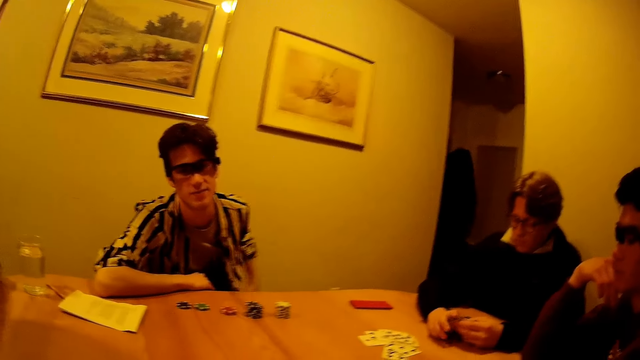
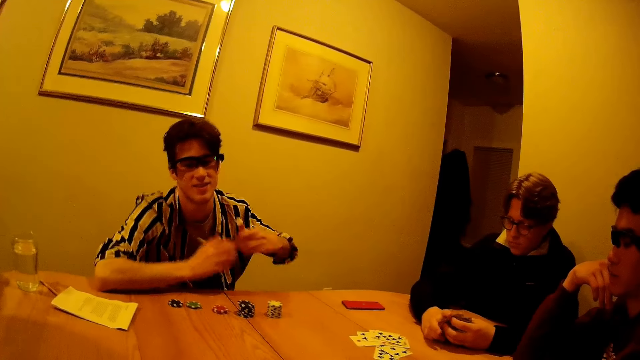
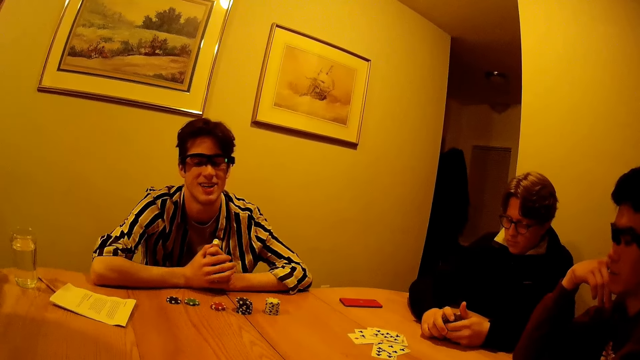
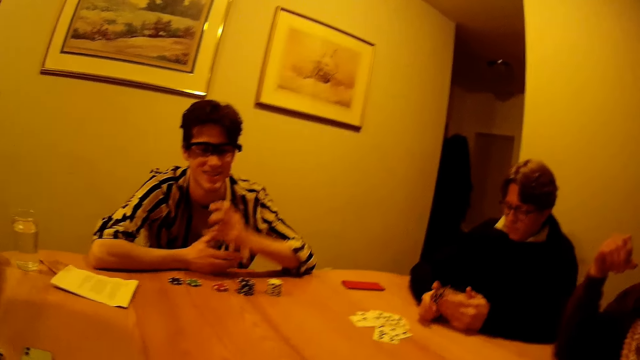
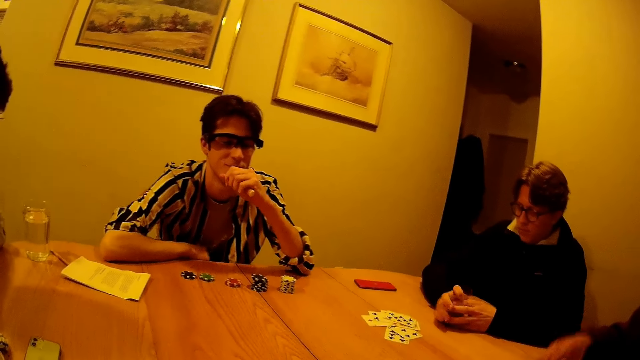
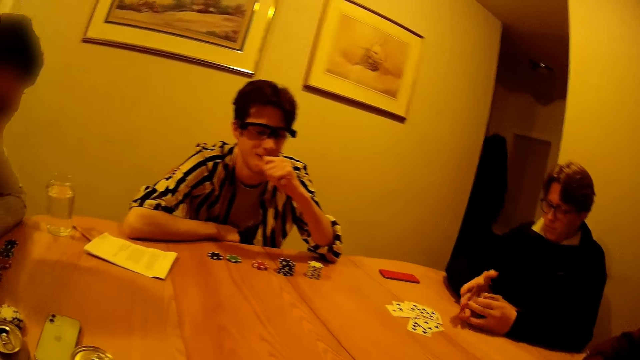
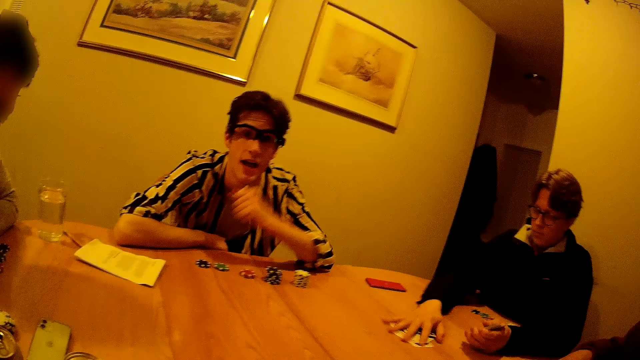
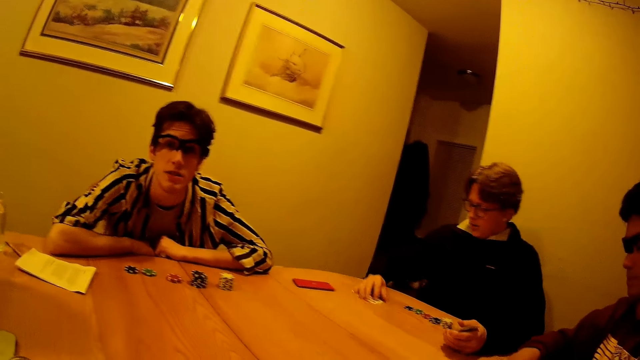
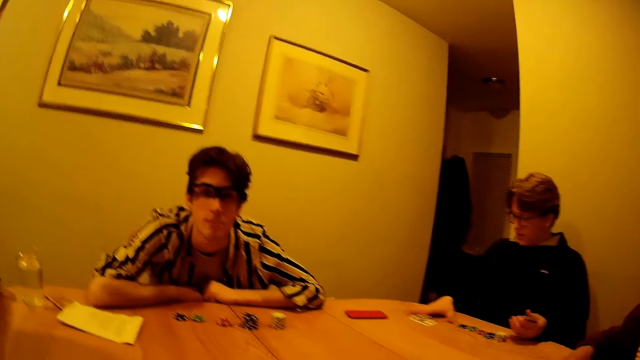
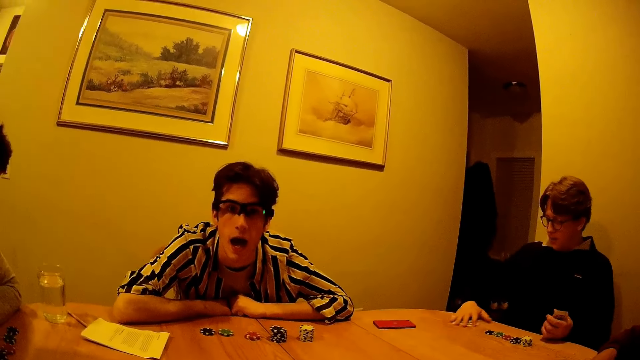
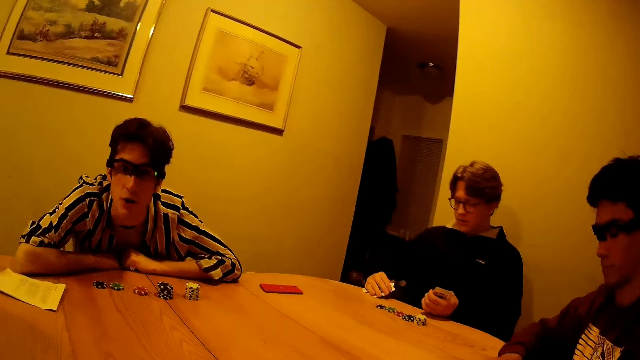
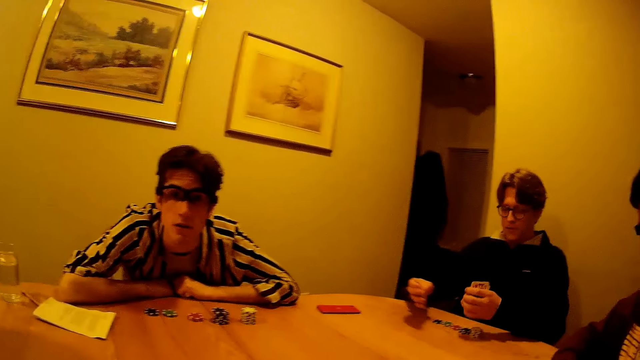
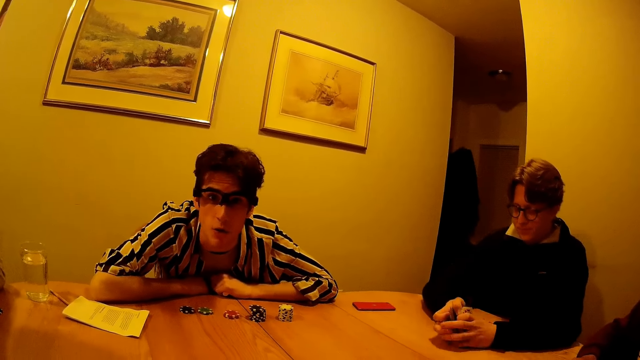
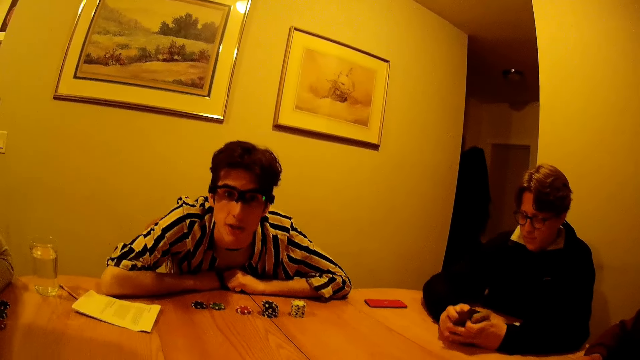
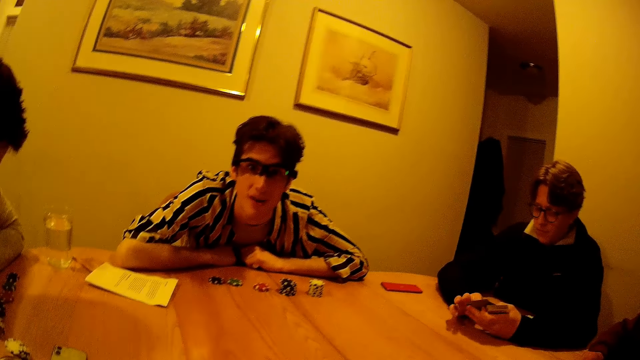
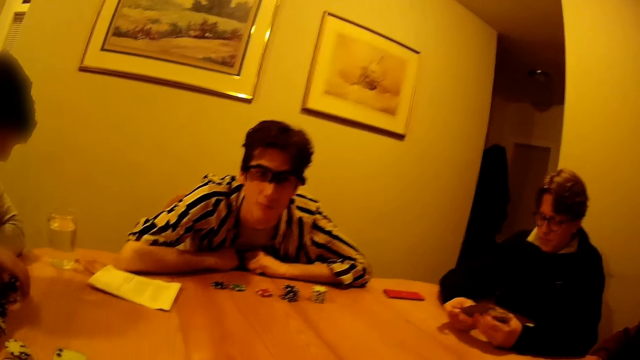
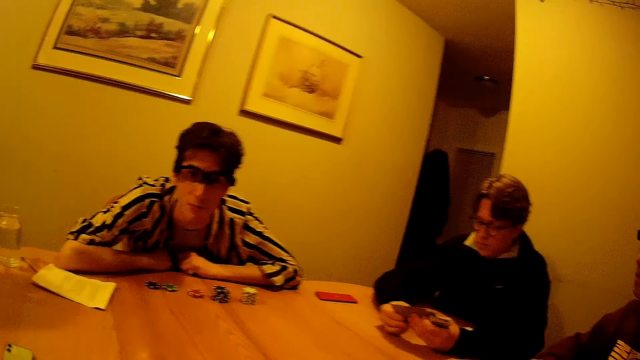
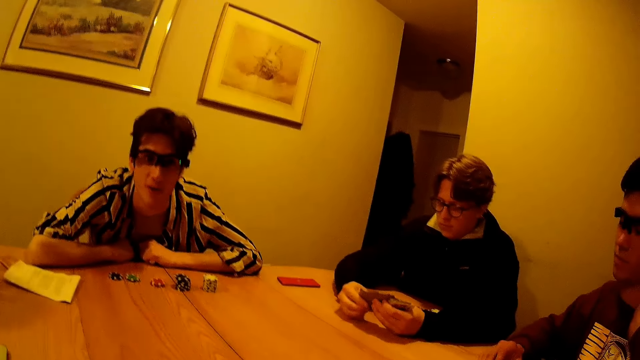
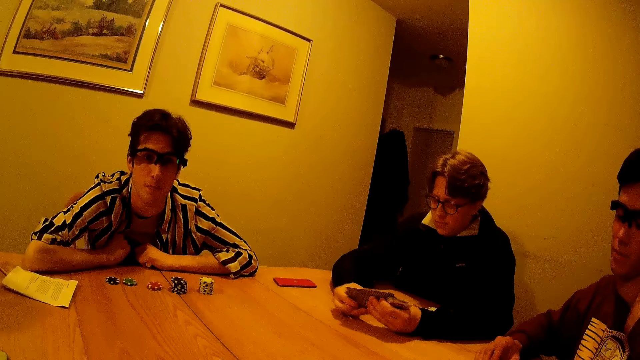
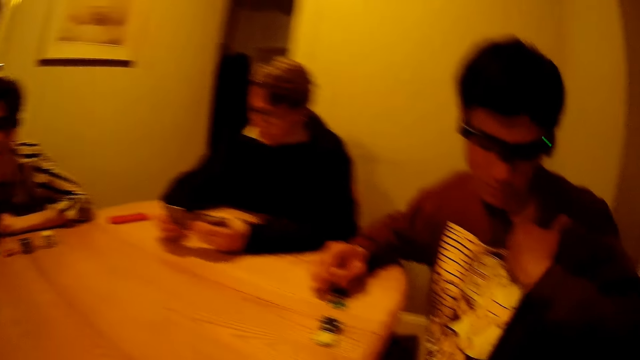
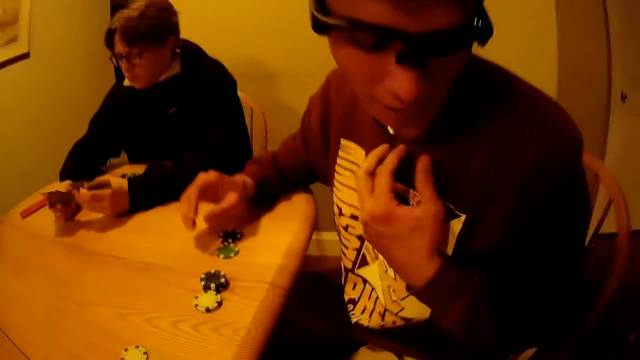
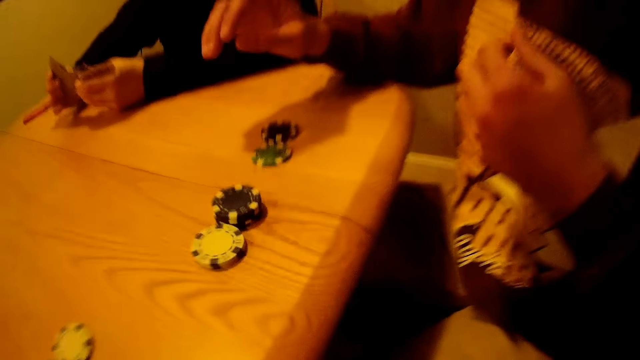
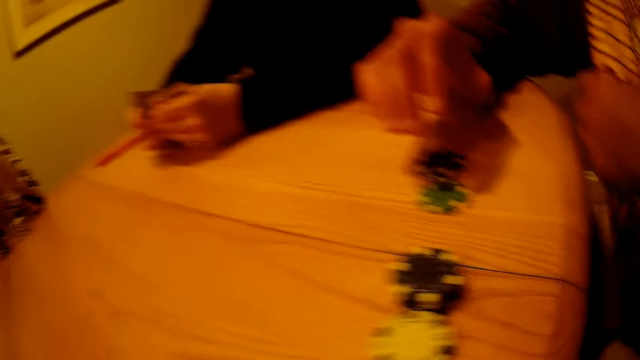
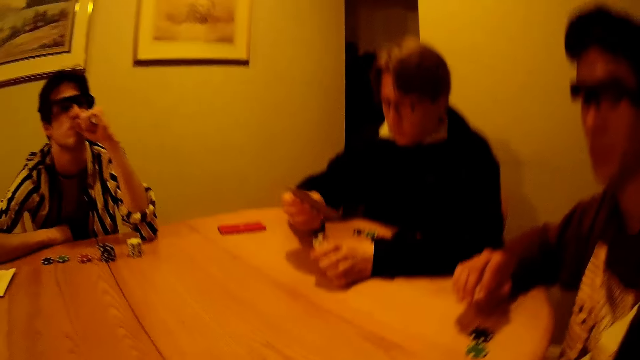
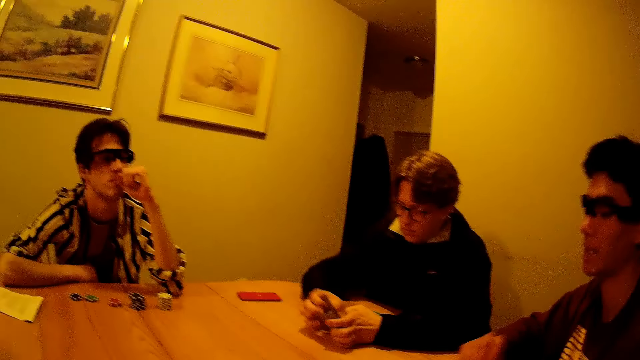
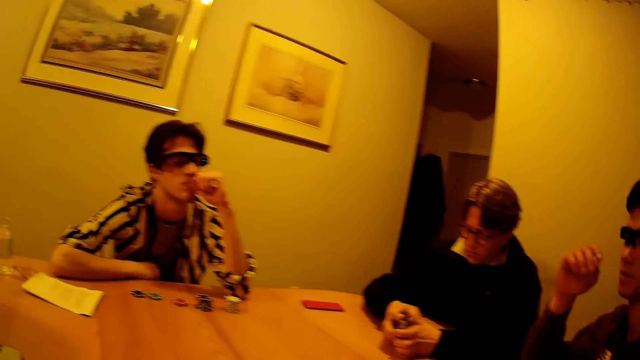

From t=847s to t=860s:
A man rests his right hand on the table. The camera wearer converses with the man. The man clamps his hands together and rests both hands on the table. Another man rests his right hand on the table. A third man picks up cards on the table with his right hand. He plays card games on top of the table. A man converses. The third man shuffles the cards in his hands with both hands. He plays card games on top of the table. Another man converses.

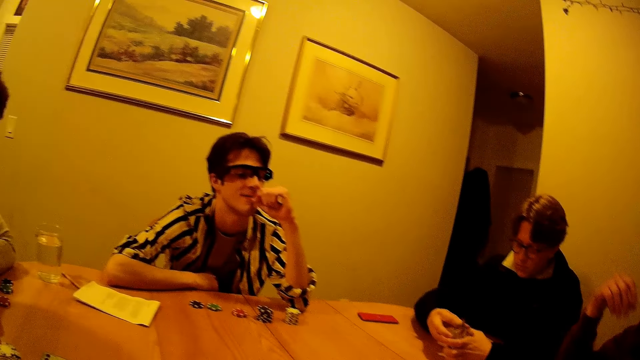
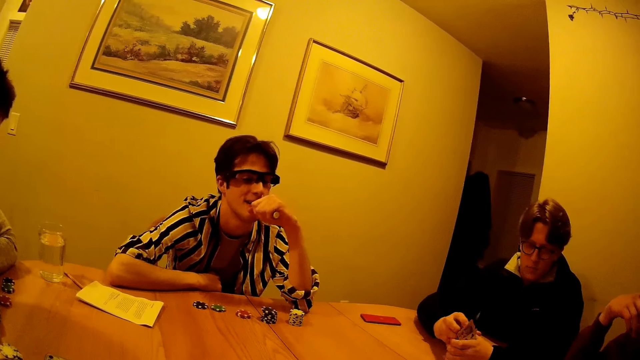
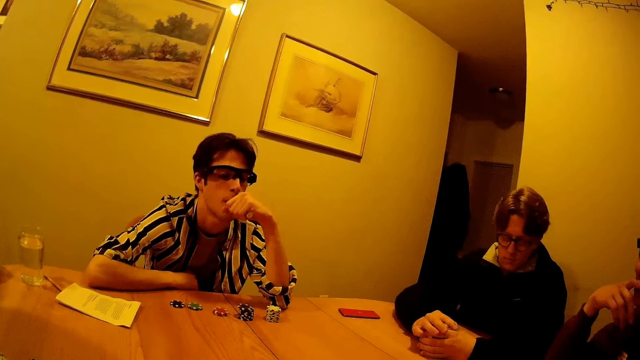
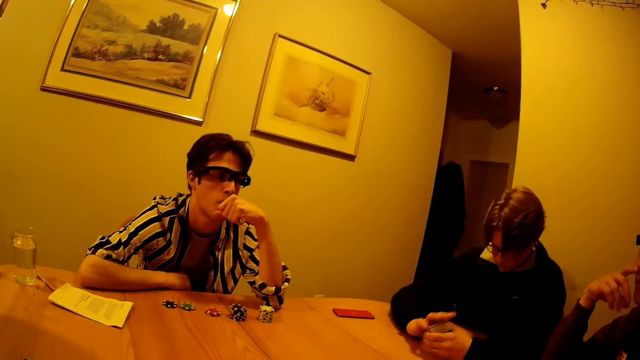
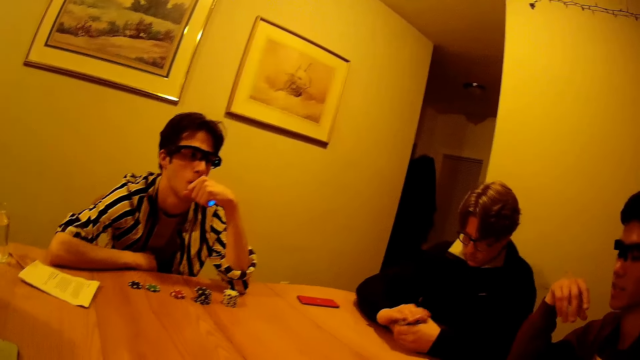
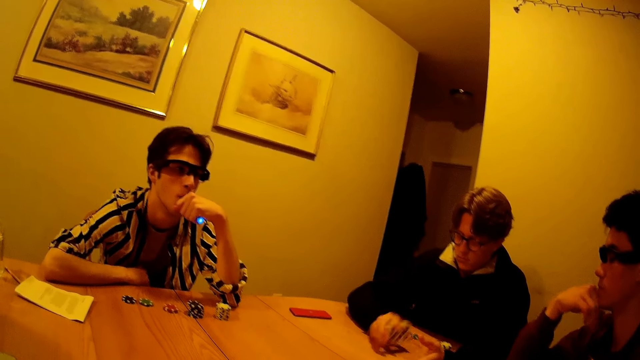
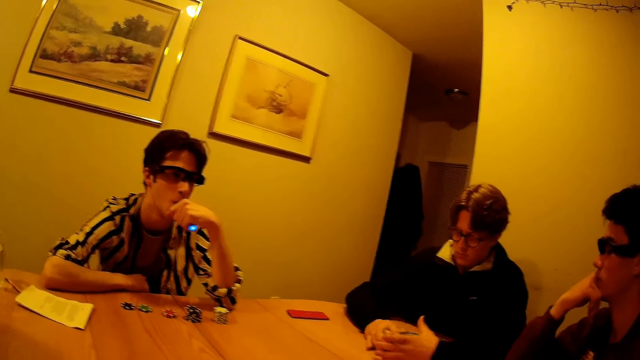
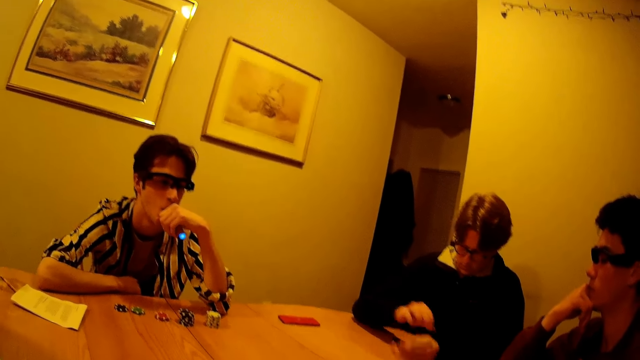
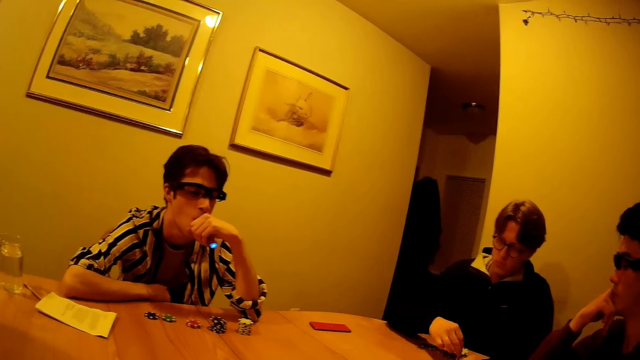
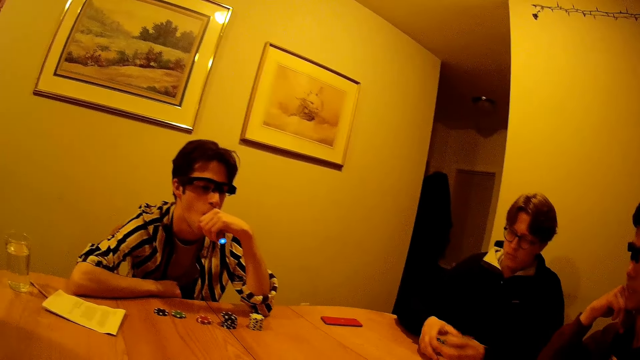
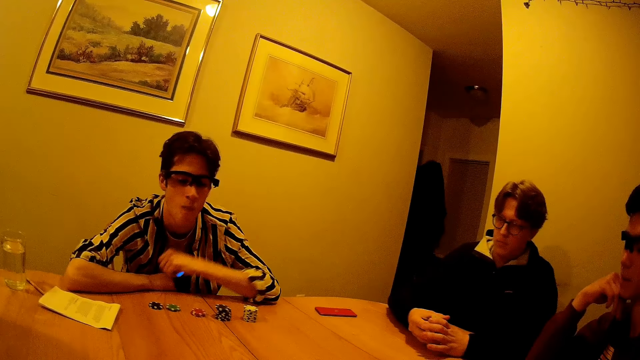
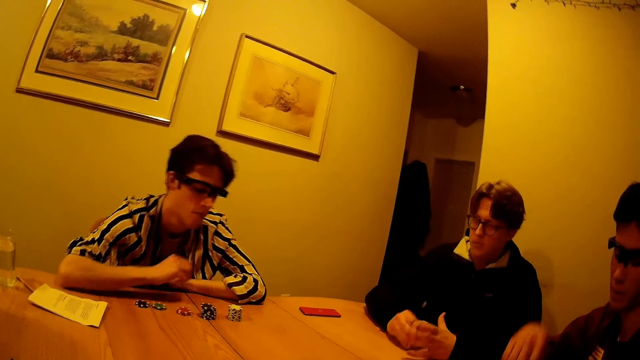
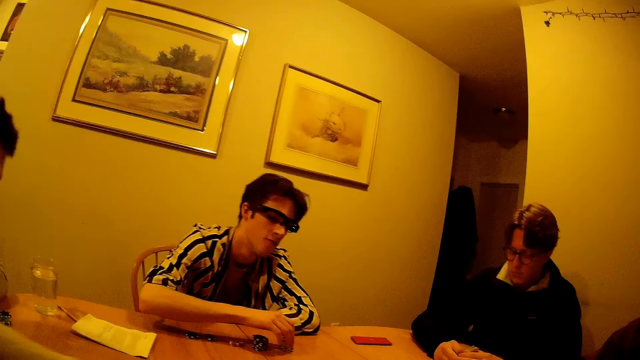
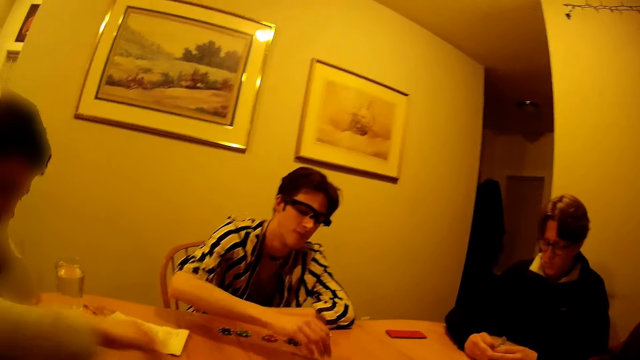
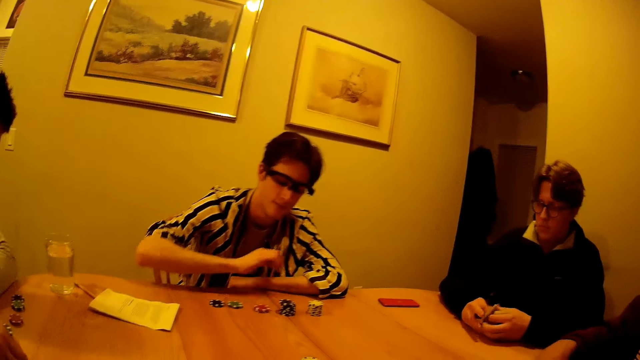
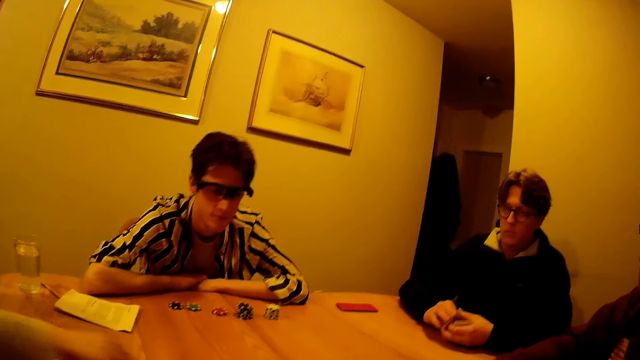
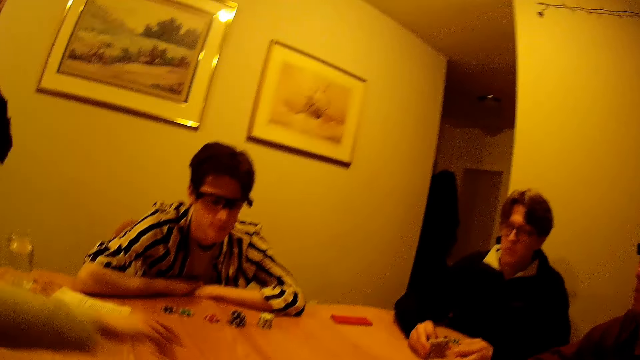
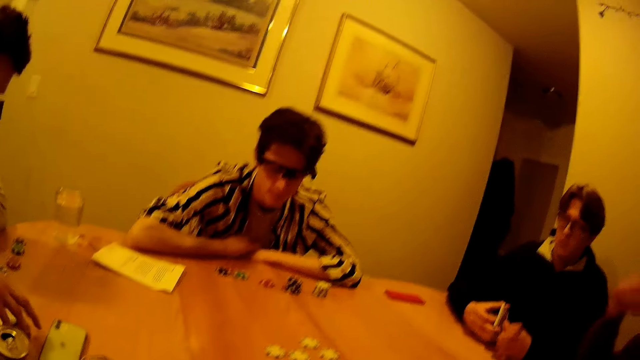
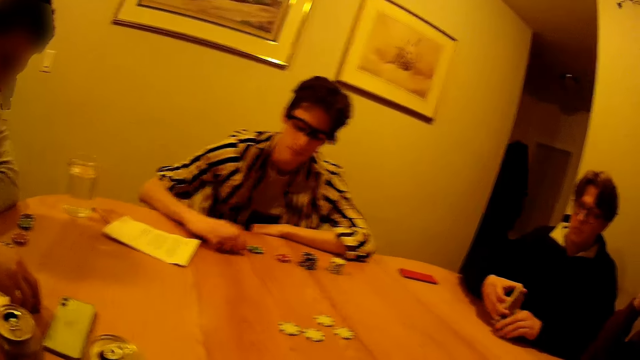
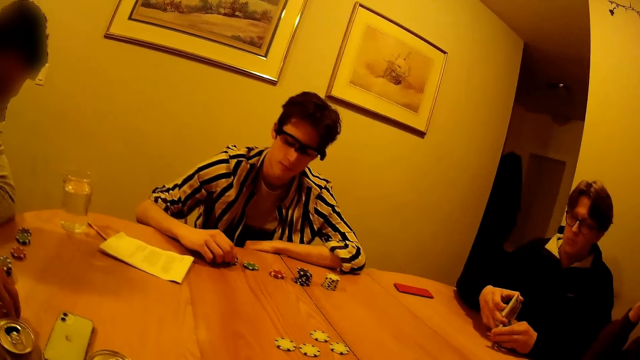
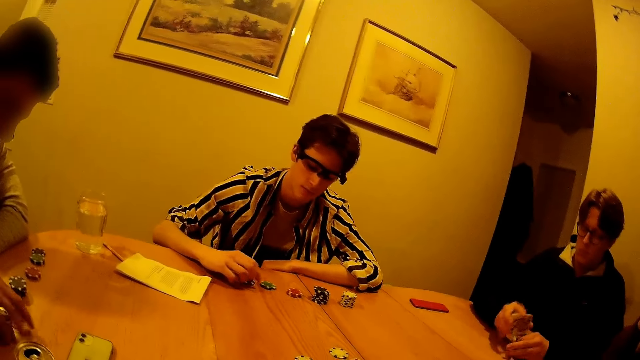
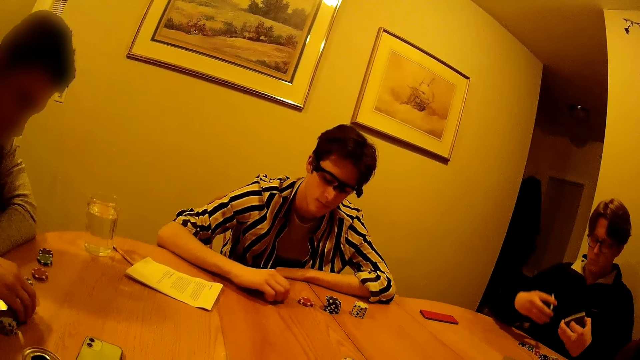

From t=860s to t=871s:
The camera wearer converses. A man puts a vape in his left hand in his mouth. Another man touches the cards and hits the cards on top of the table. He picks up a casino token on the table with his right hand and throws the casino token in his right hand on the table. The camera wearer converses. The other man hits a pack of cards in his left hand on the table. The first man picks up a casino token on the table with his right hand. The other man throws the casino token in his right hand on the table. The camera wearer plays a card game with the men. A third man shifts two piles of casino tokens on the table backward with his right hand. The first man plays with casino tokens on the table with his right hand.
